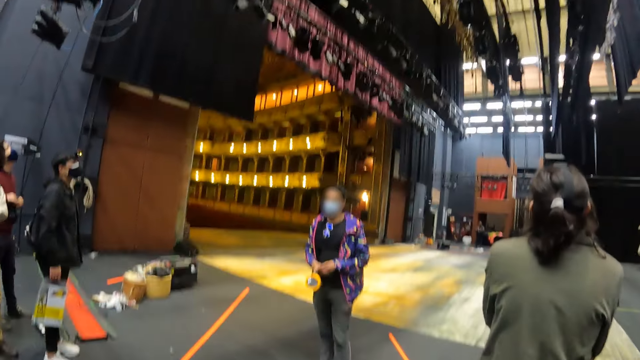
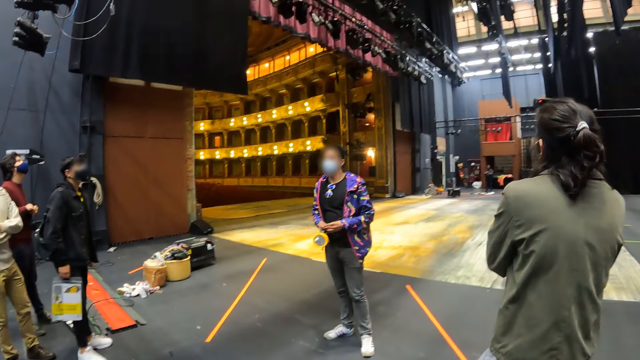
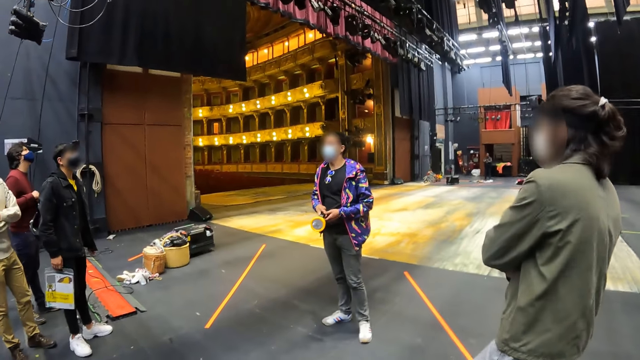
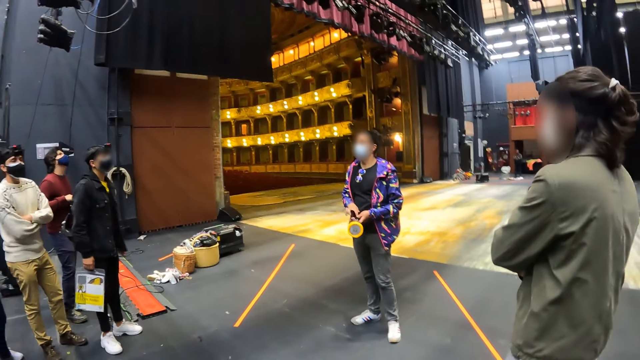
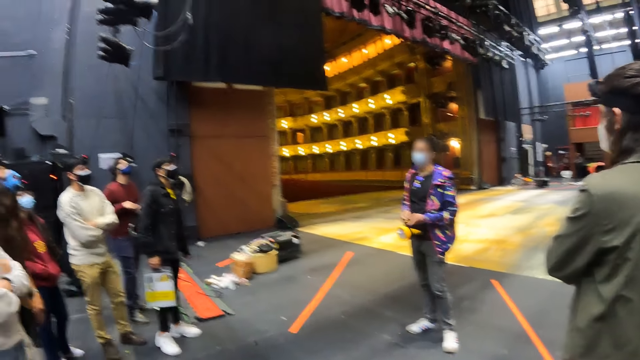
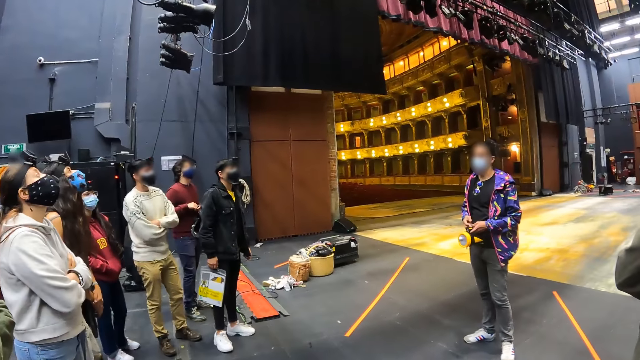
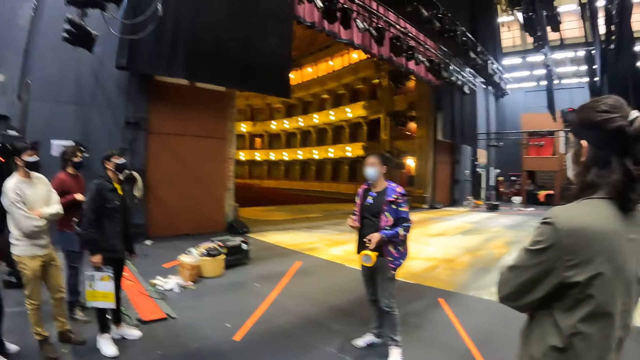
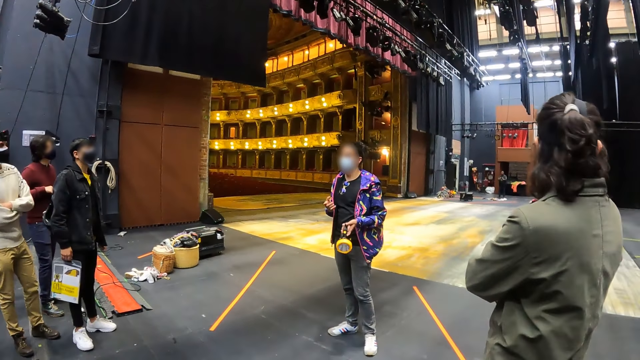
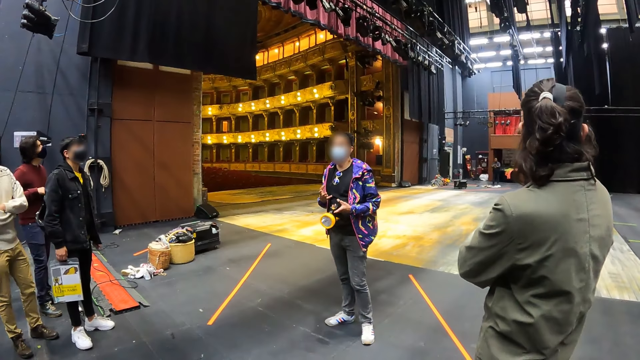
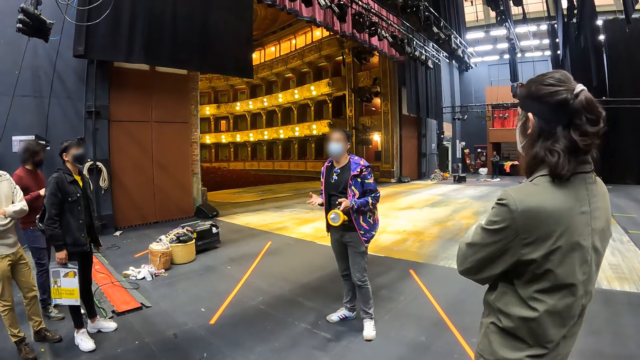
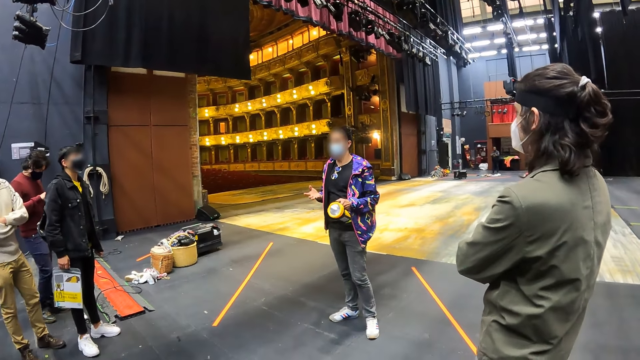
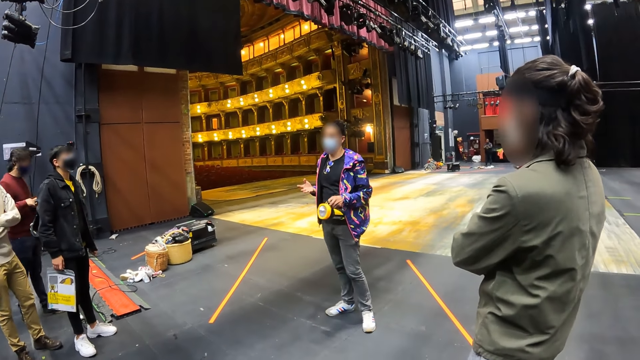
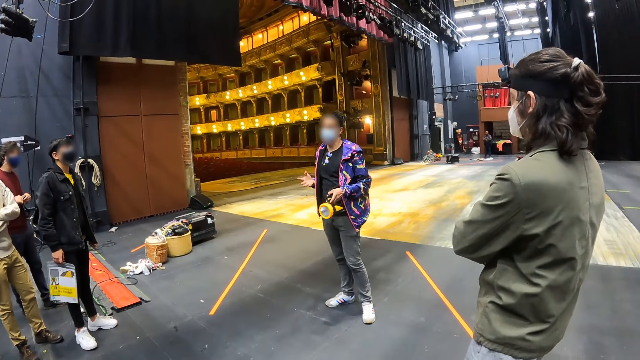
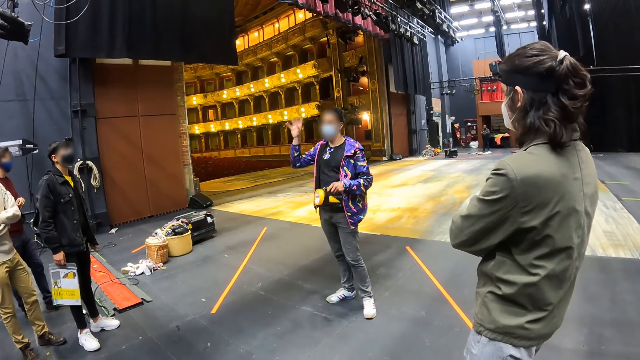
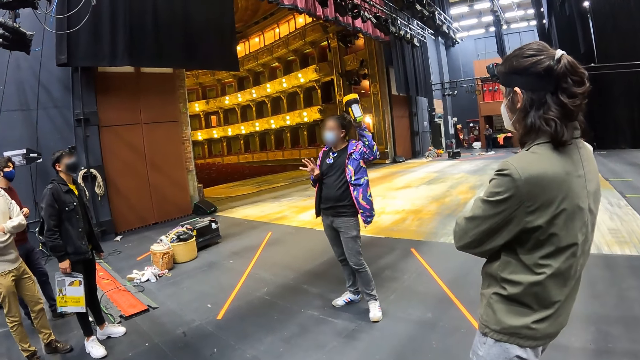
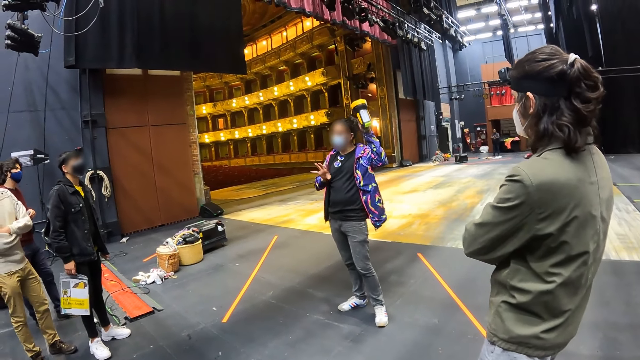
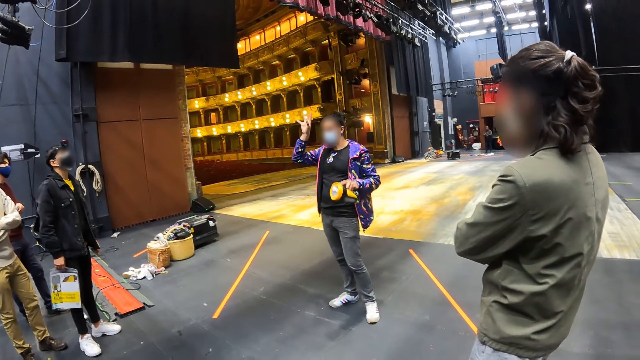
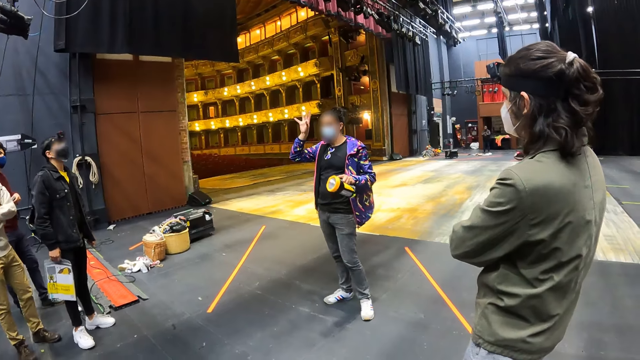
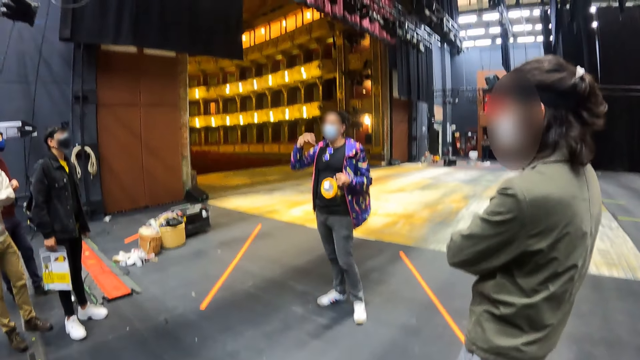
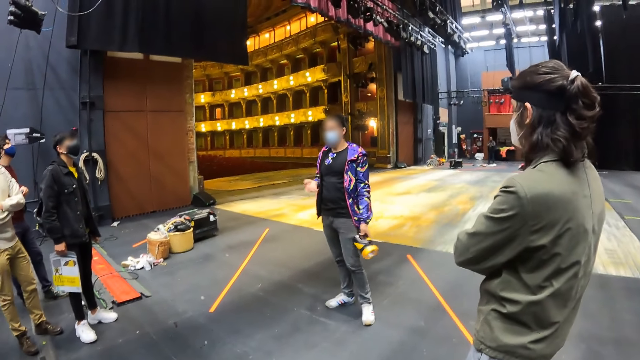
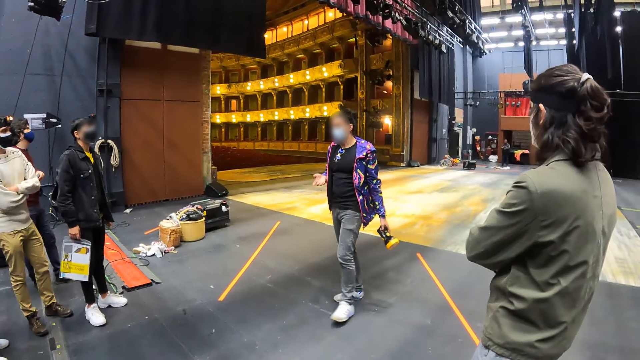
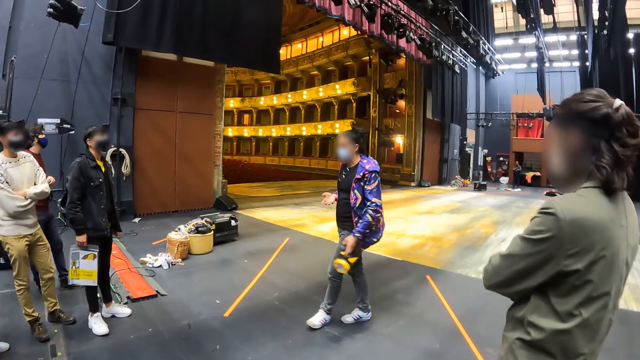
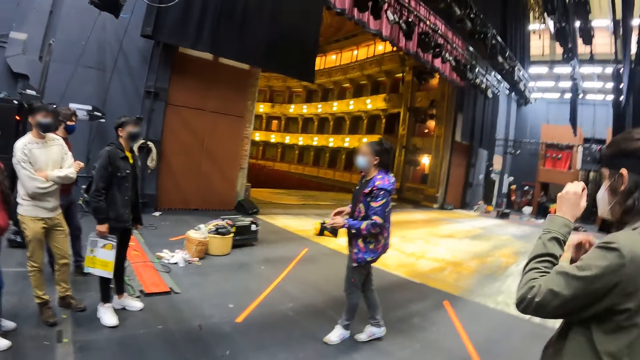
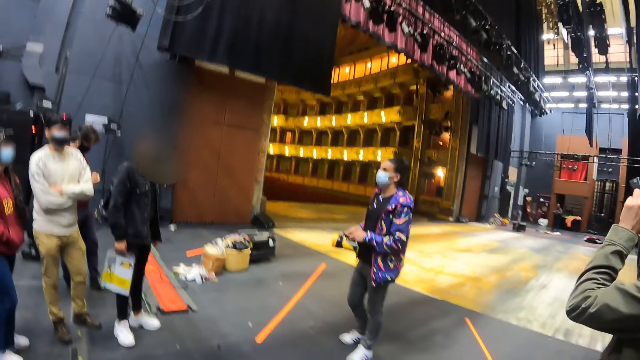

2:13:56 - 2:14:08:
The camera wearer stands on the auditorium stage.

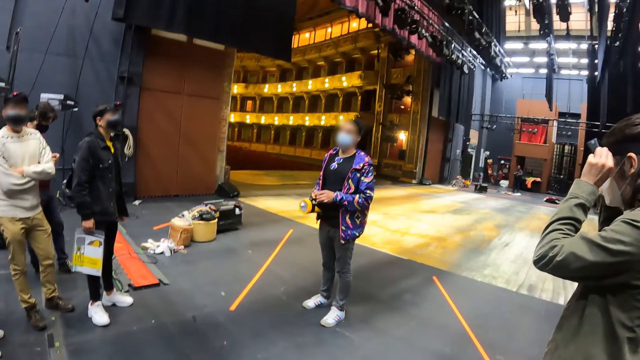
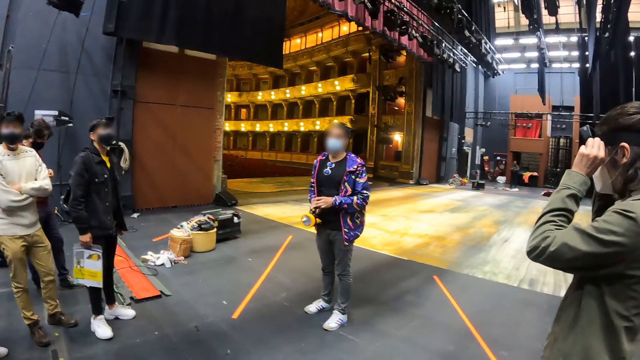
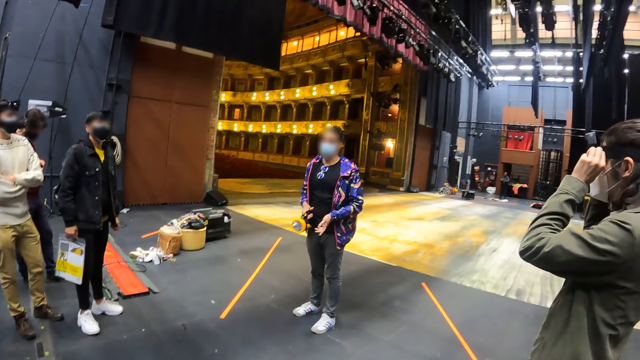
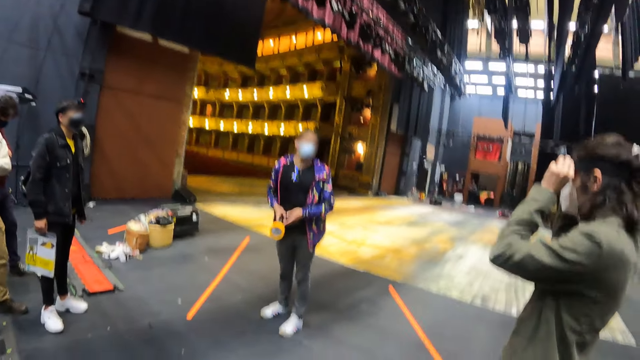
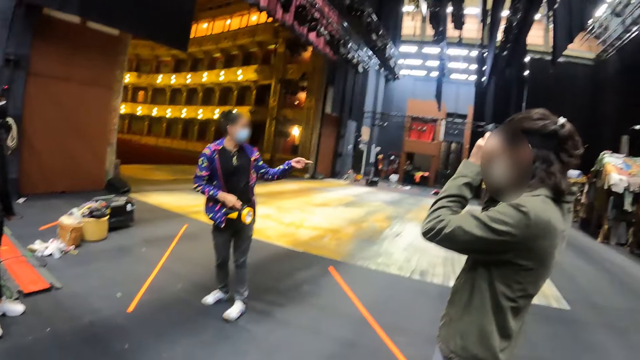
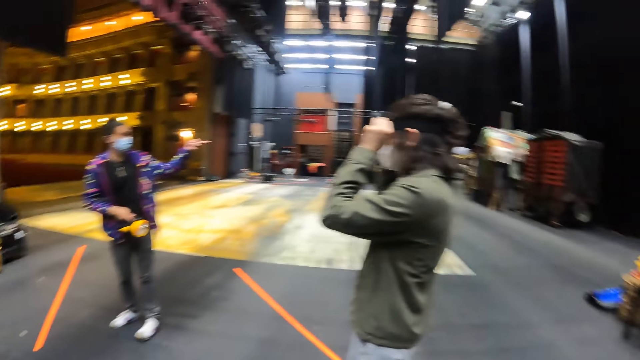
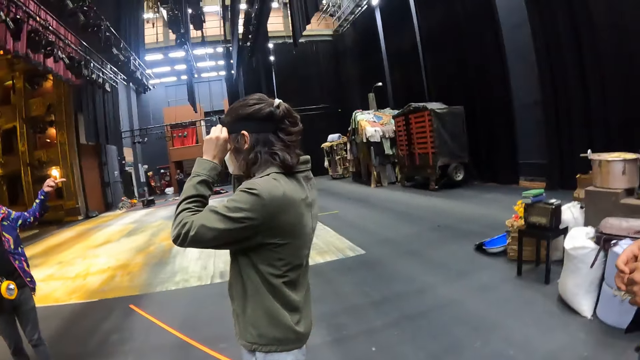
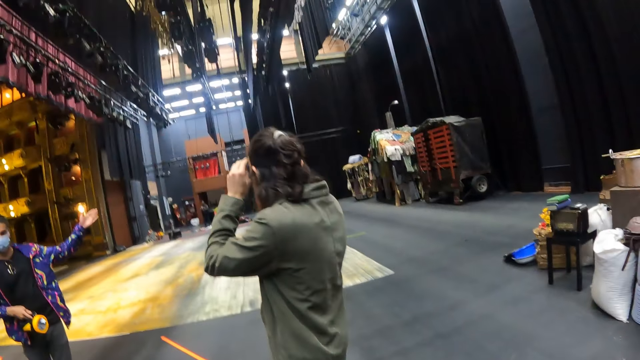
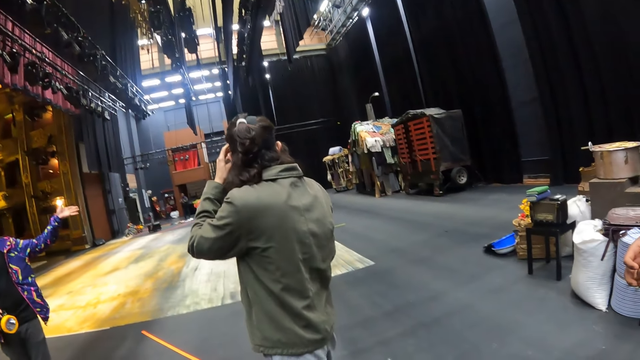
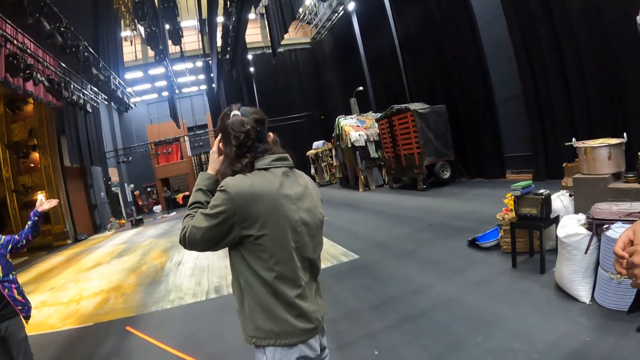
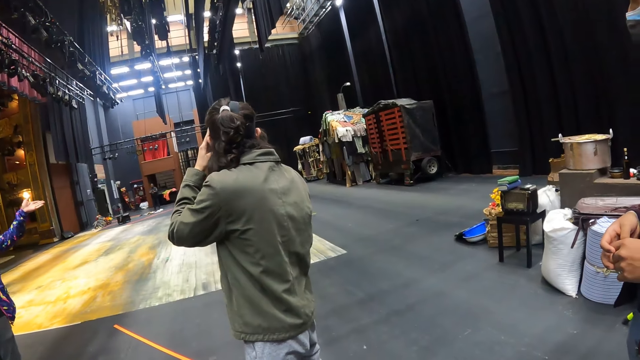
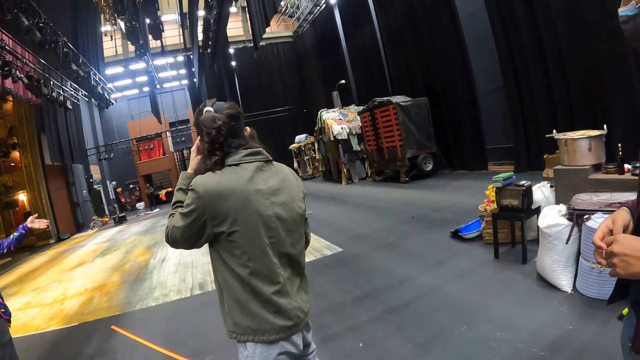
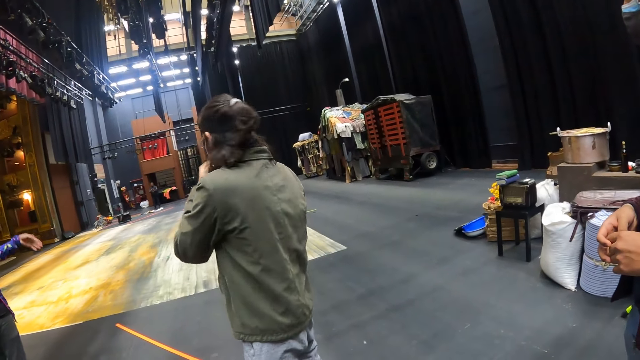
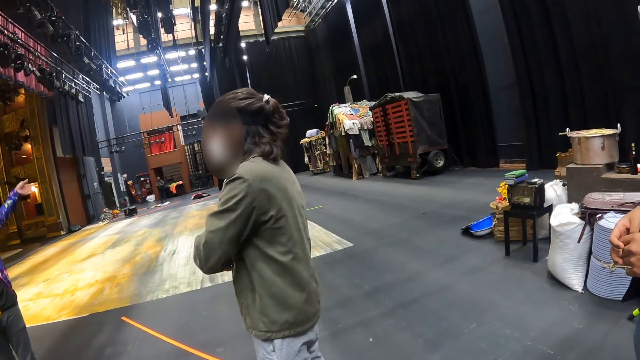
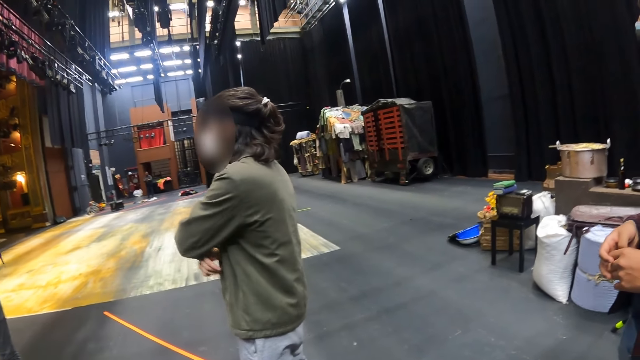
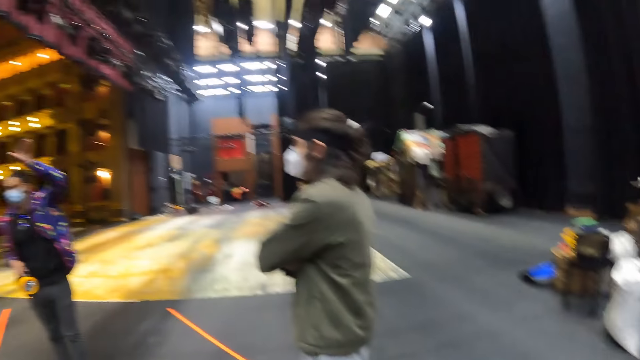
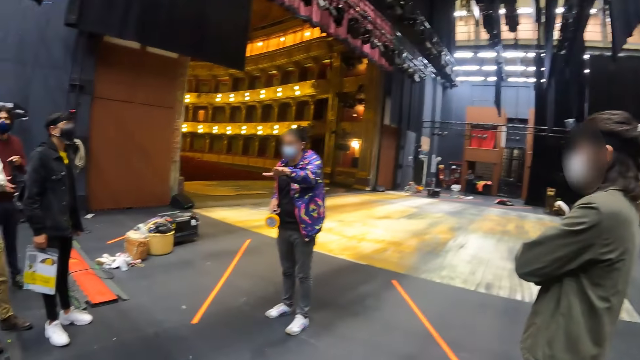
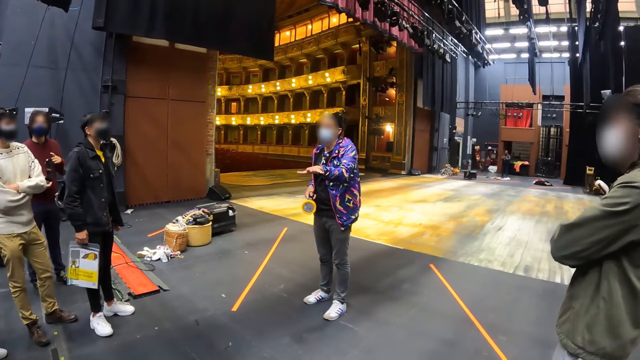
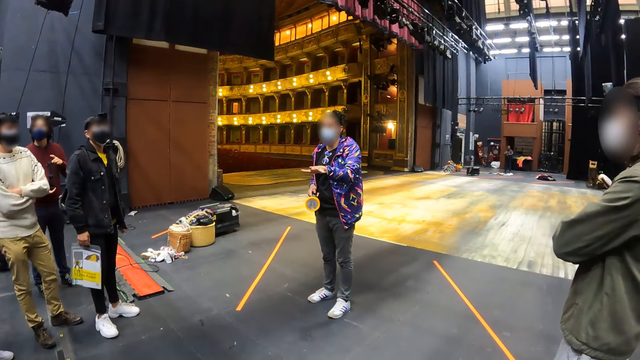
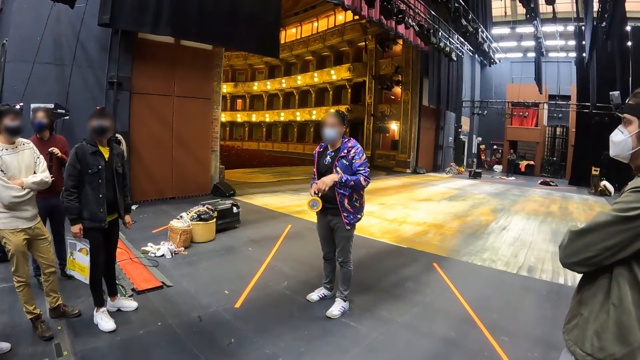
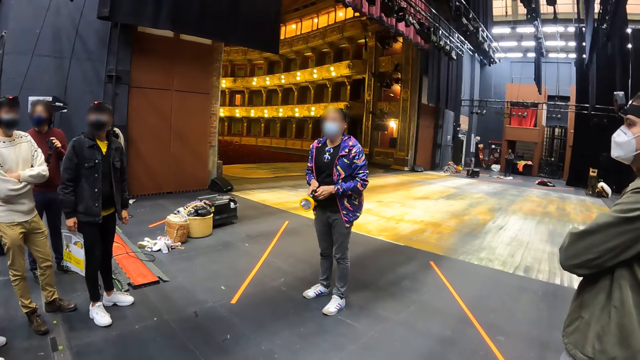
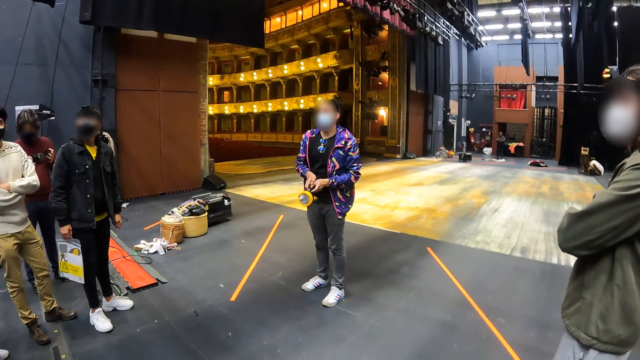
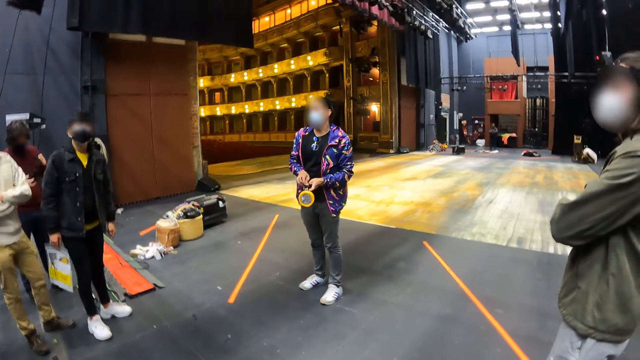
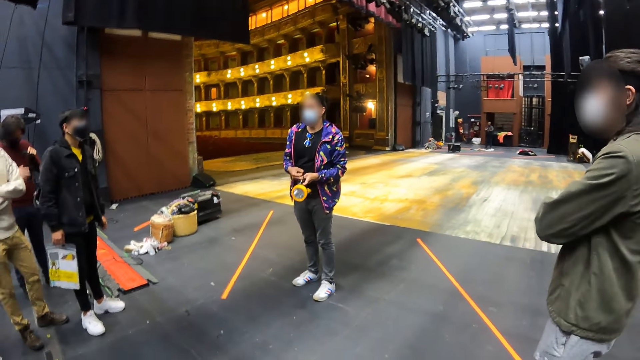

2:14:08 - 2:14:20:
The camera wearer looks around the auditorium stage. They stand on the auditorium stage.
